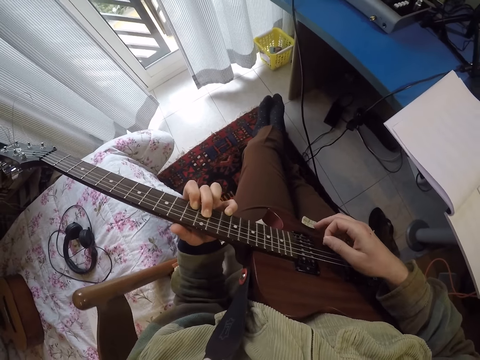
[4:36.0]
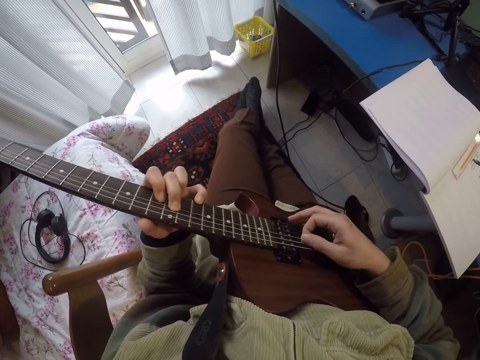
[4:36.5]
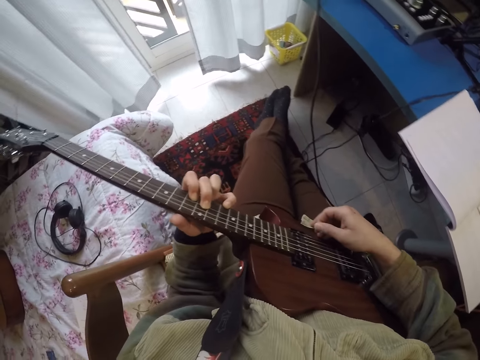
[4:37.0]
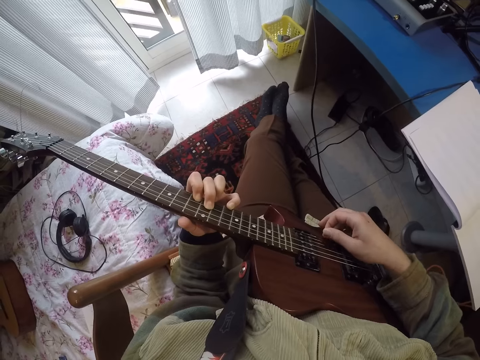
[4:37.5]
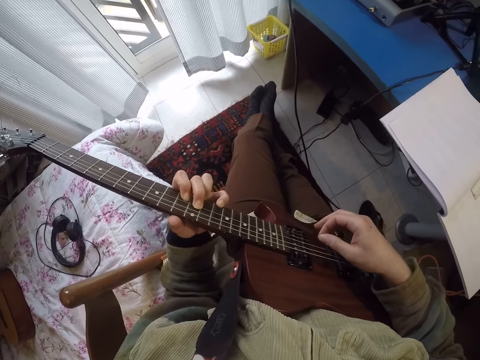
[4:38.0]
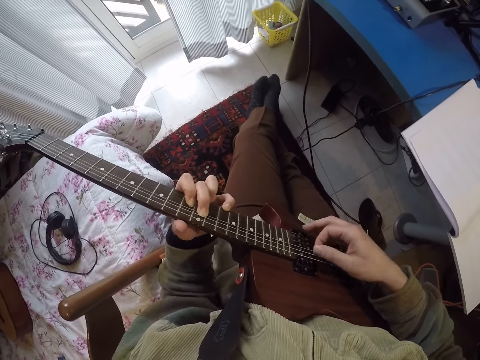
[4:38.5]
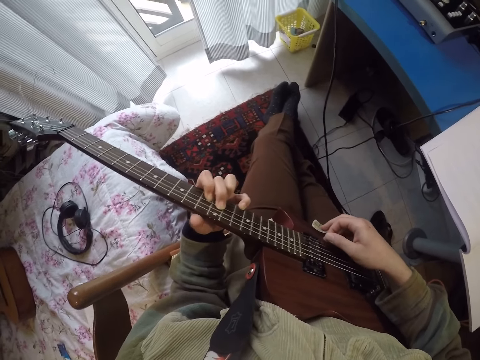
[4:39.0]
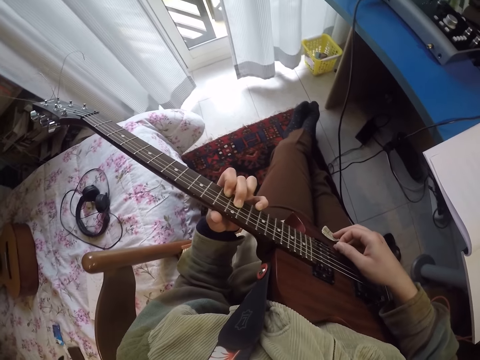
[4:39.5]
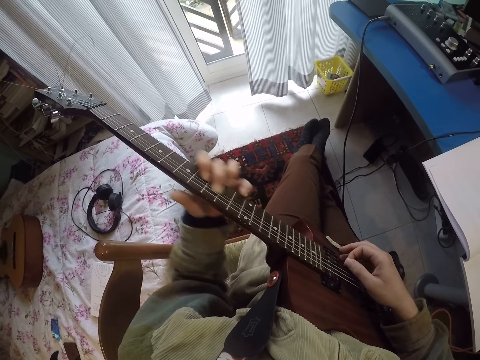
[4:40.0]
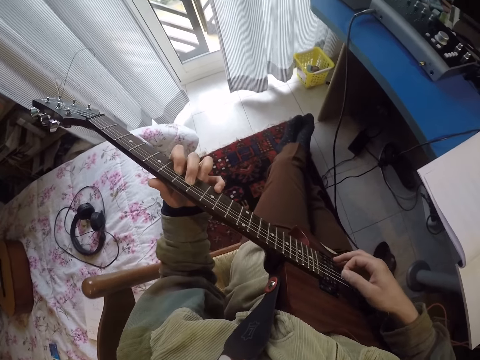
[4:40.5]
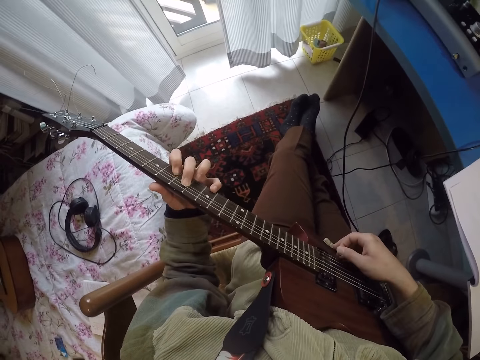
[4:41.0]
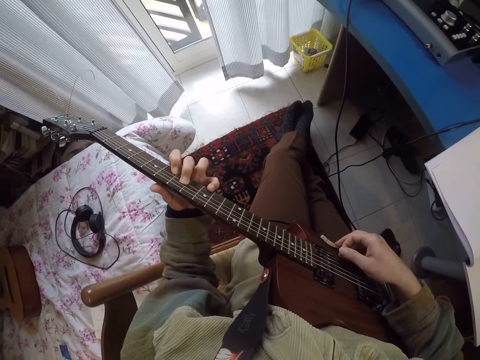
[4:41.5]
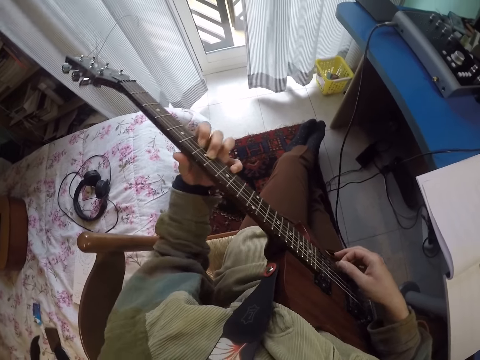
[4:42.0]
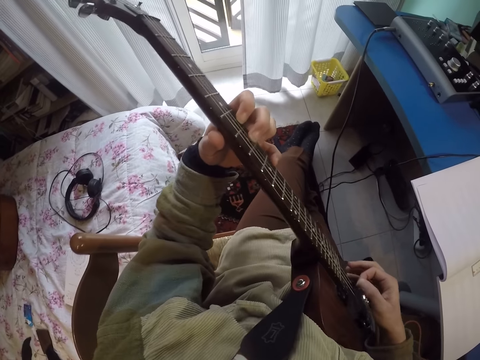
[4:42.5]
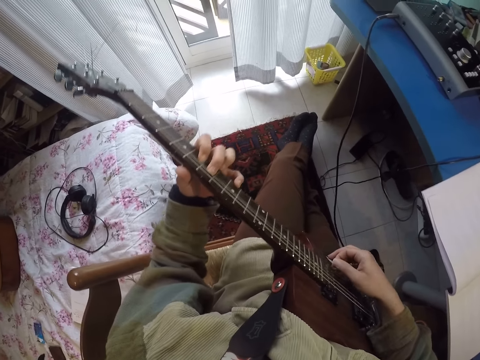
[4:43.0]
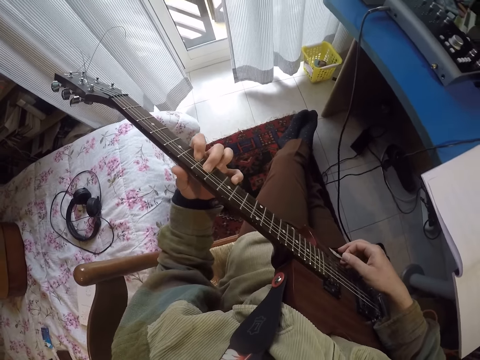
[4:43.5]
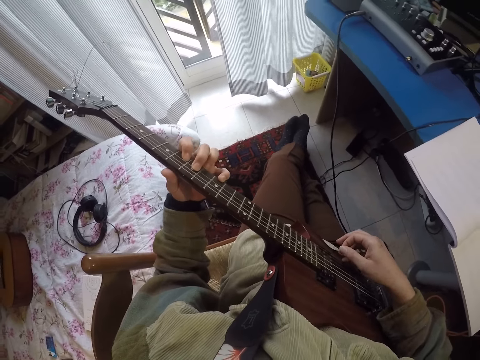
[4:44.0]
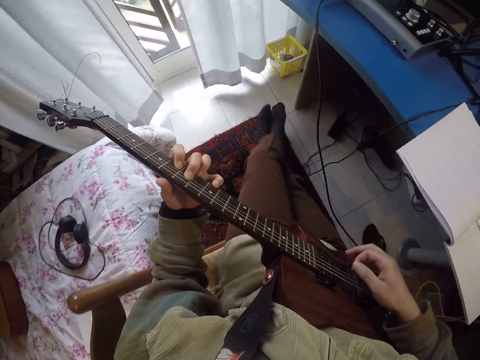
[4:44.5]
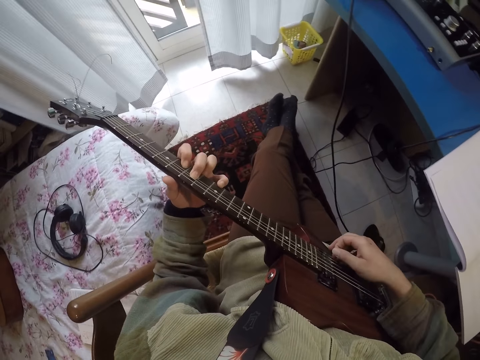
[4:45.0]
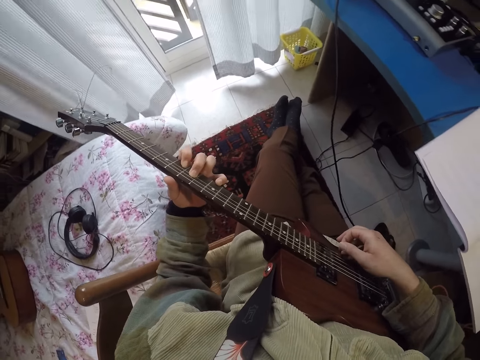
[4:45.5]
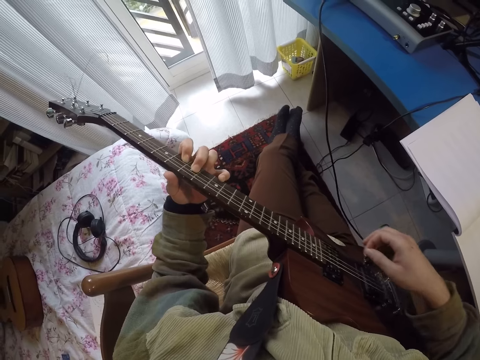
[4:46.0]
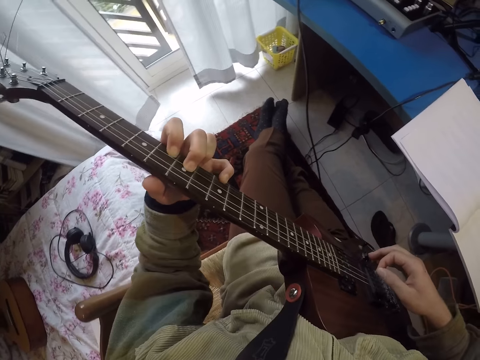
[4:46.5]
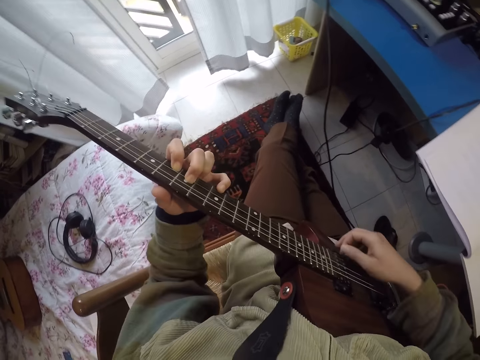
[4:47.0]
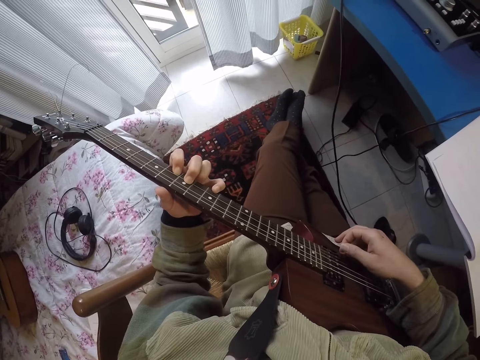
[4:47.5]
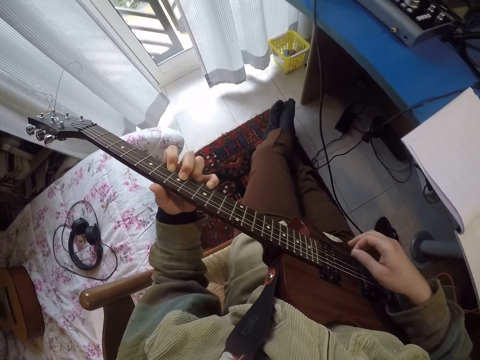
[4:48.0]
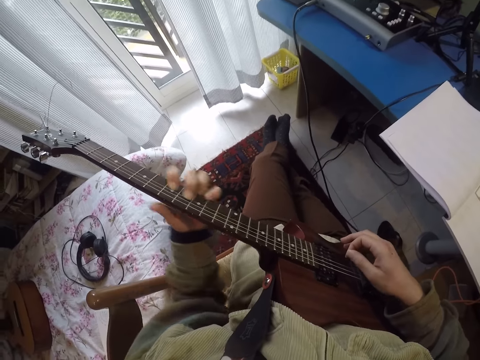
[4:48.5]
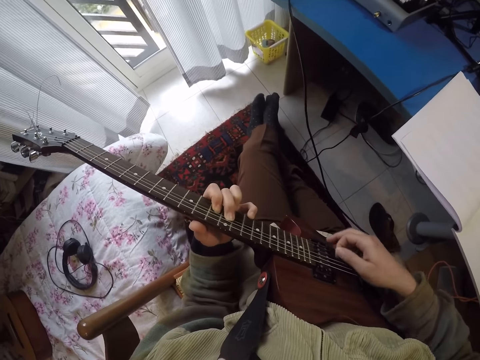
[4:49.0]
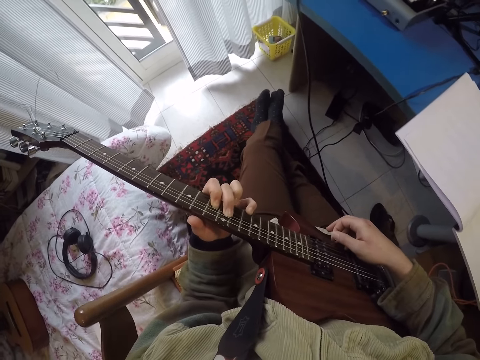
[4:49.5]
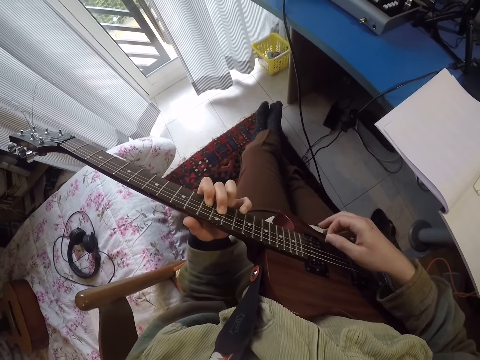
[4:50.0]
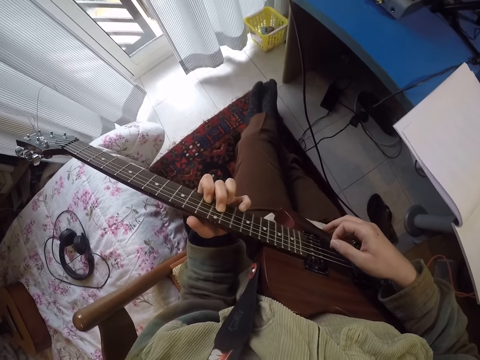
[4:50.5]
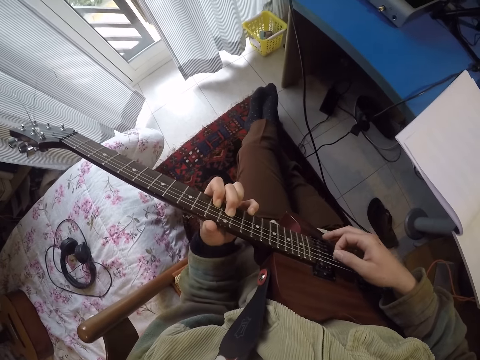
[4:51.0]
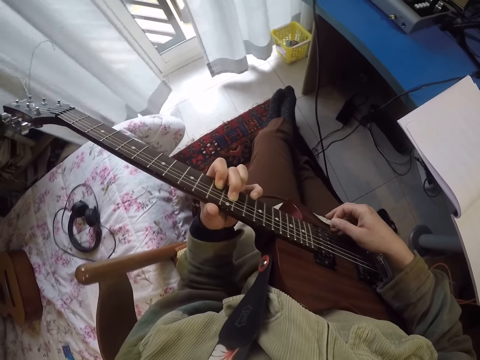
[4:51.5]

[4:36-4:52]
The camera wearer adjusts a guitar on his lap. He plays the guitar. He plays the guitar again.

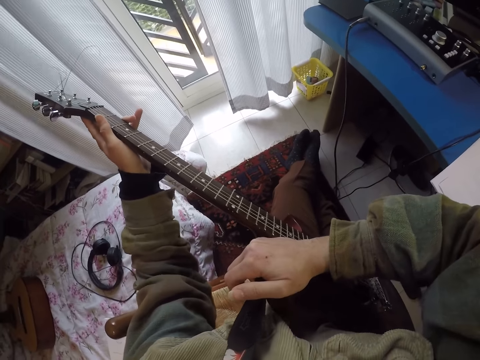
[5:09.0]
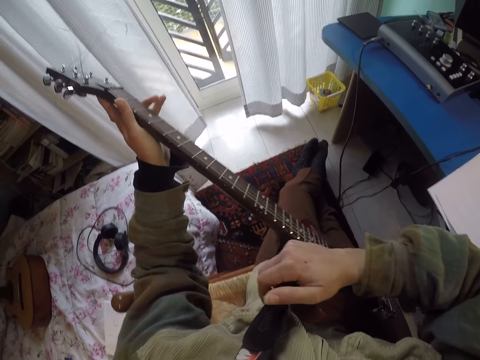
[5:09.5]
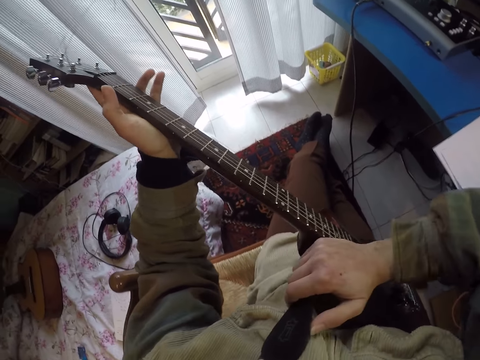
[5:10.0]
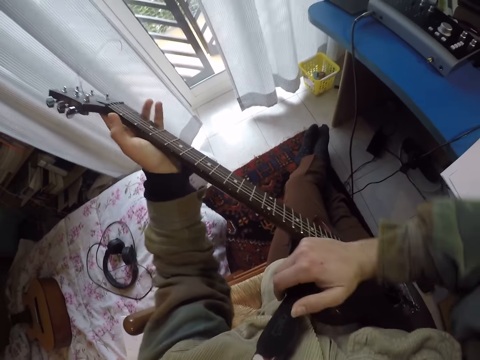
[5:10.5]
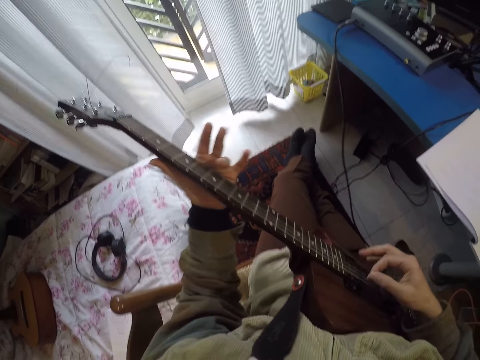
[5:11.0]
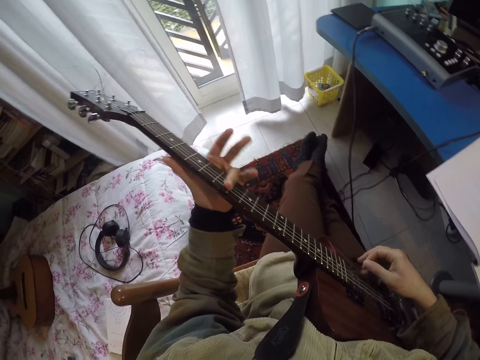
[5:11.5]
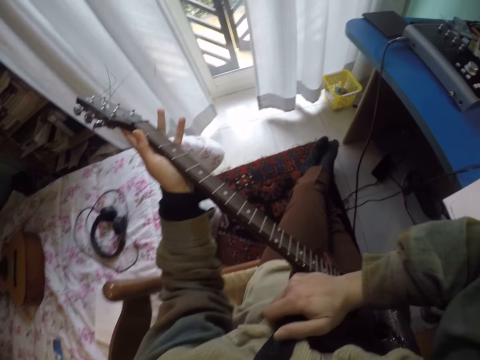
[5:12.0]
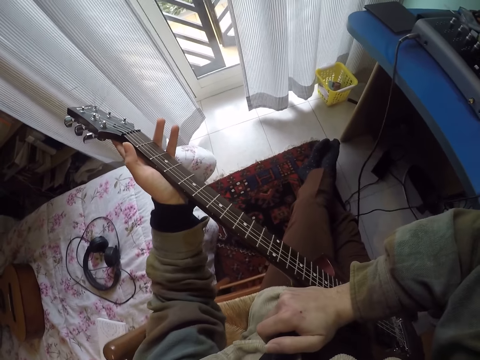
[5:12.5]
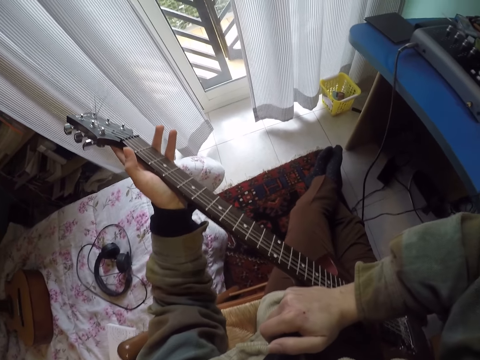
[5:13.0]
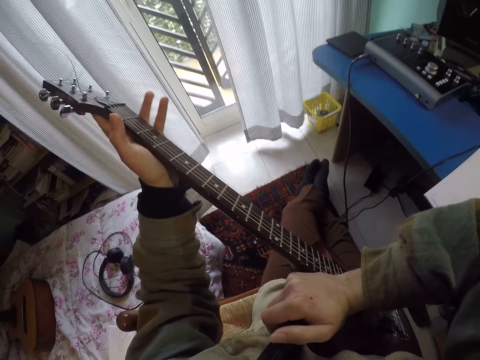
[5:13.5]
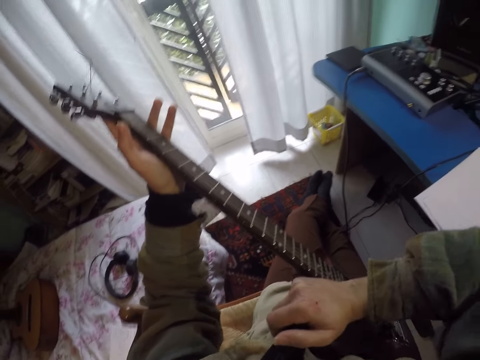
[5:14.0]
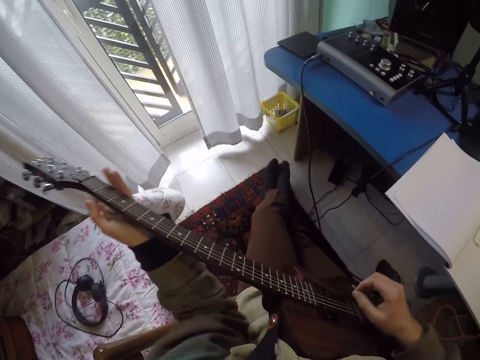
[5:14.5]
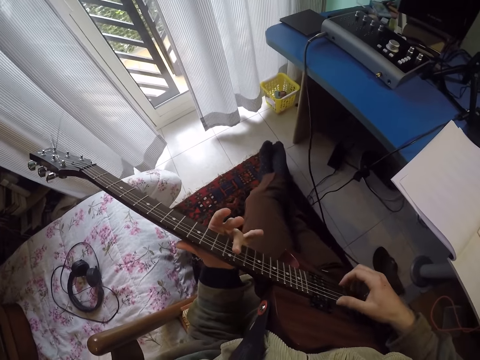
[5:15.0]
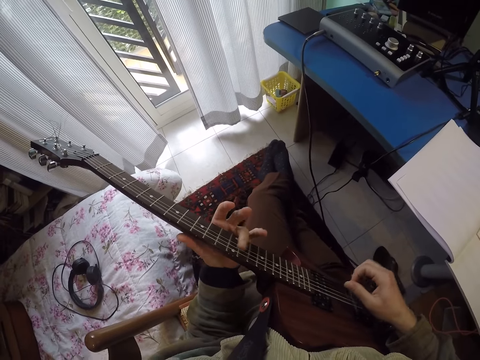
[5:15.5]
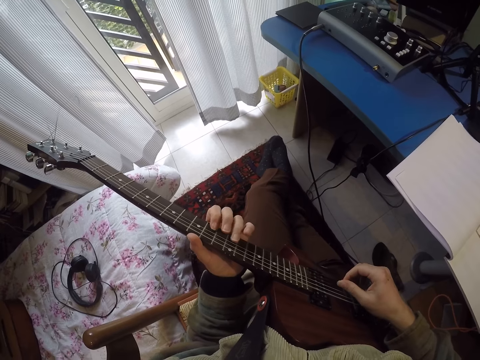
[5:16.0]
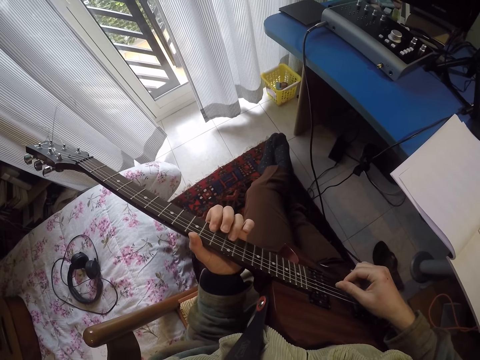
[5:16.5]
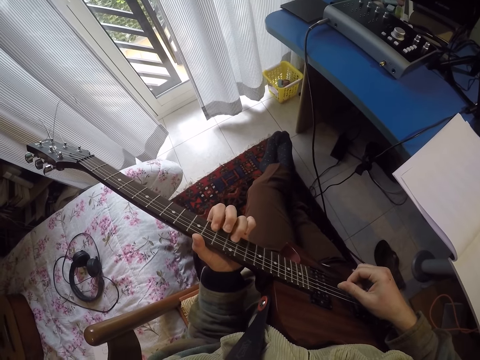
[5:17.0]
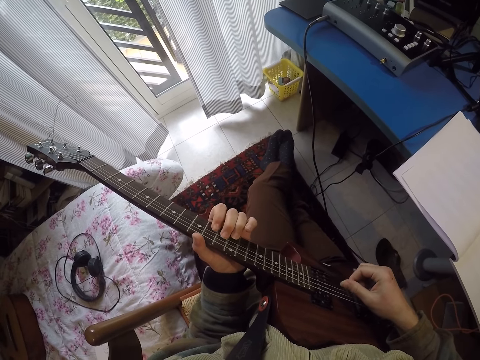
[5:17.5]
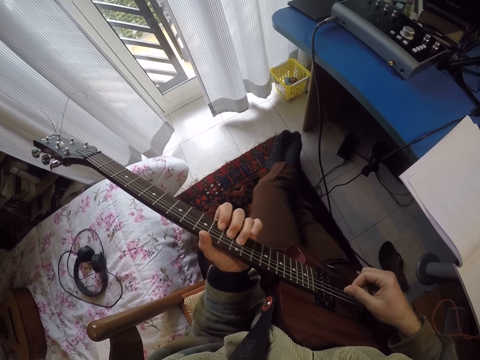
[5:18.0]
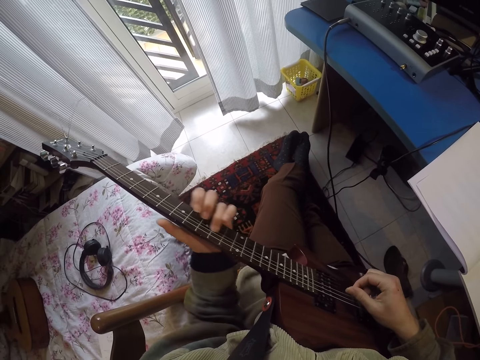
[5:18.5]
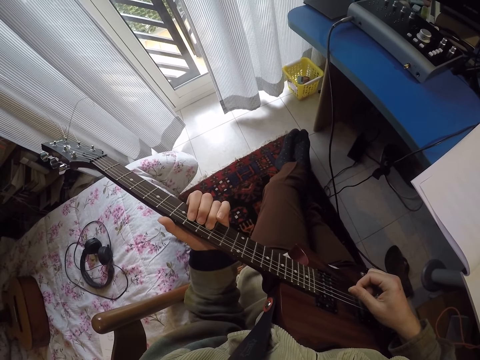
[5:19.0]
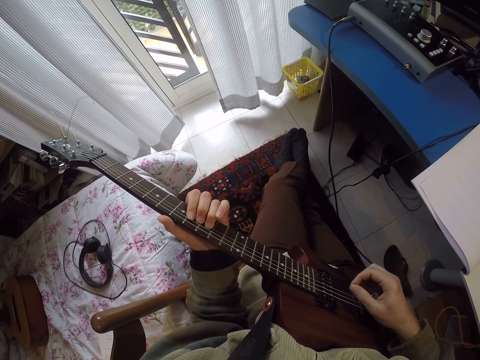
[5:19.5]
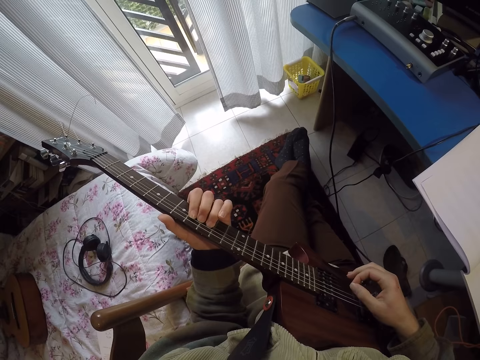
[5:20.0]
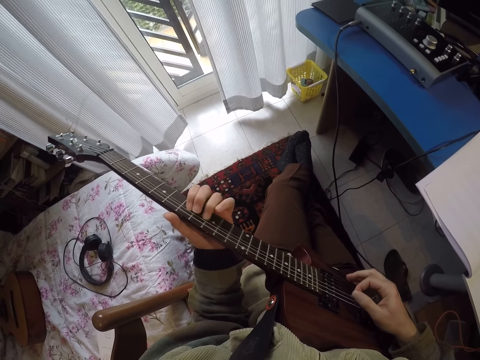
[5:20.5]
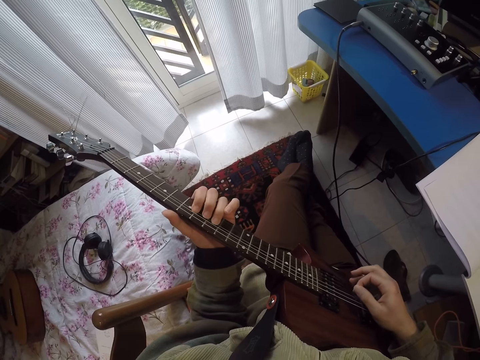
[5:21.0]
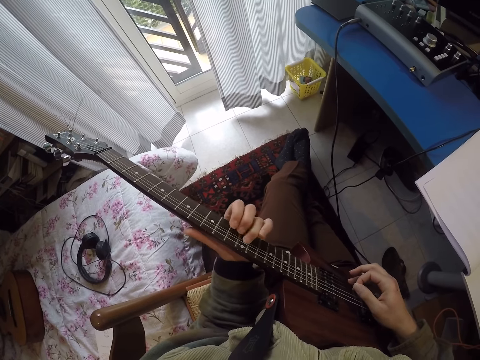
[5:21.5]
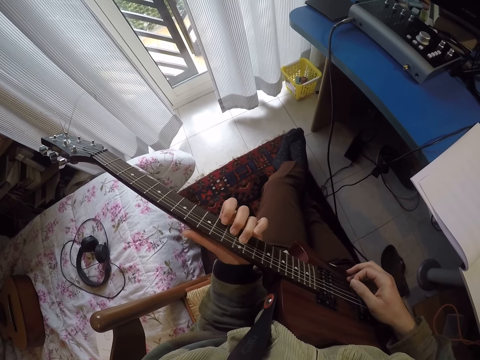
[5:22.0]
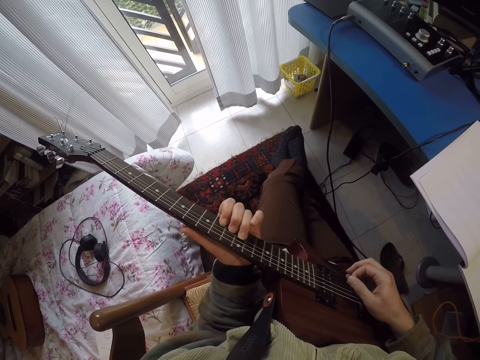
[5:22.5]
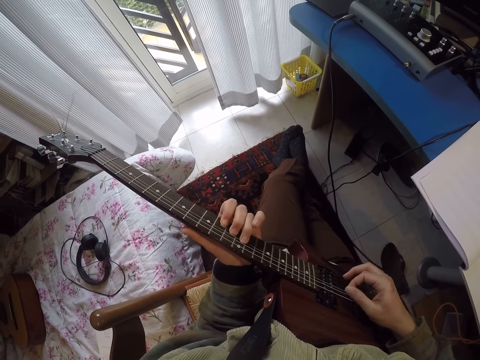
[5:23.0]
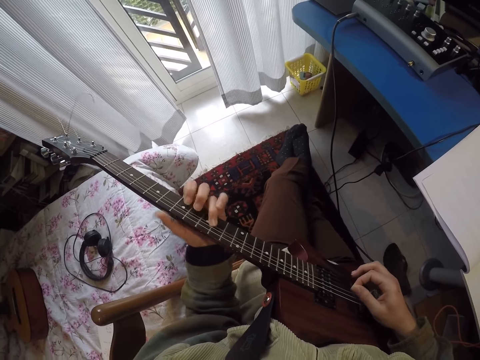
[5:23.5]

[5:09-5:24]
The camera wearer adjusts a guitar on his lap. He plays the guitar. He adjusts the guitar on his lap. He plays the guitar.
